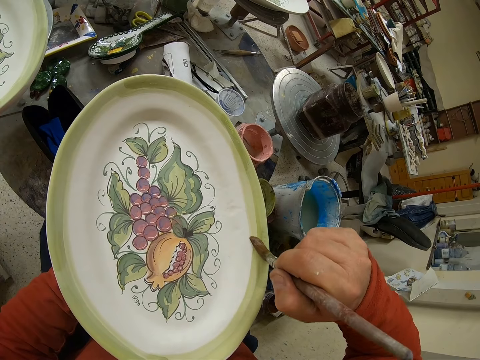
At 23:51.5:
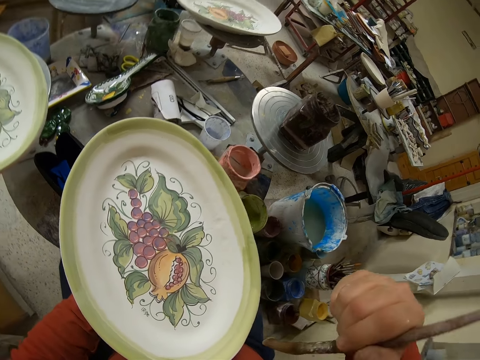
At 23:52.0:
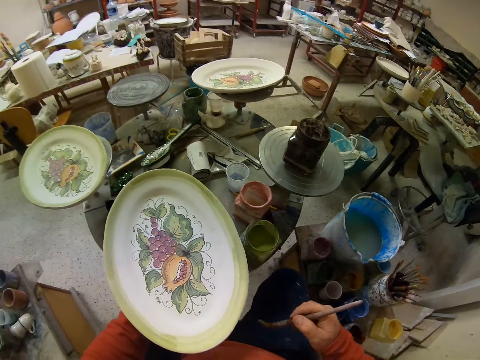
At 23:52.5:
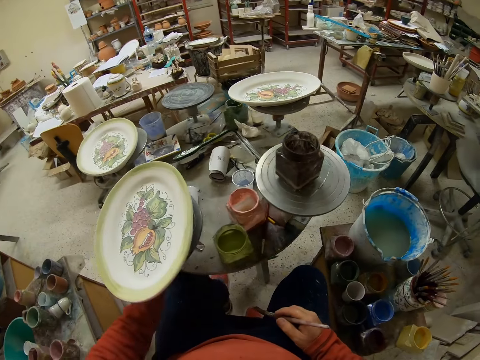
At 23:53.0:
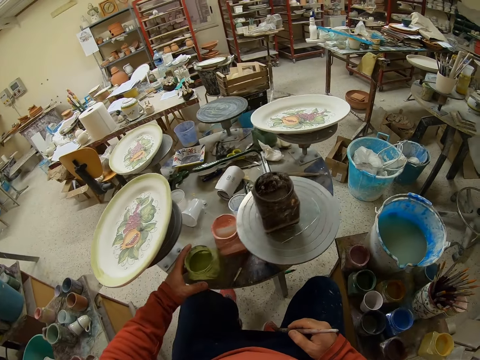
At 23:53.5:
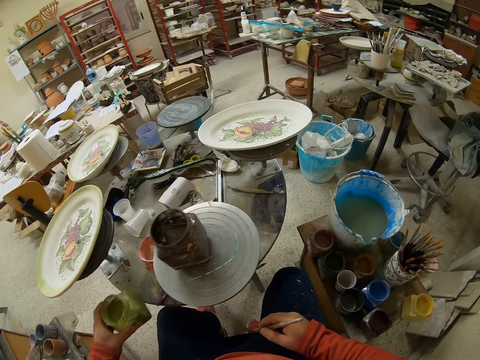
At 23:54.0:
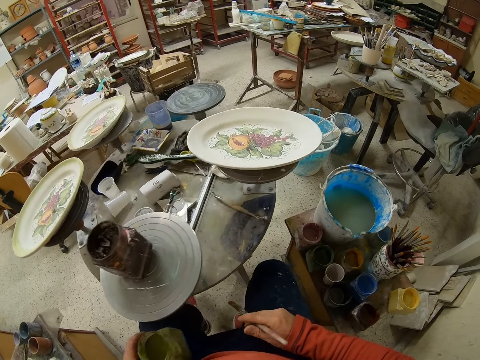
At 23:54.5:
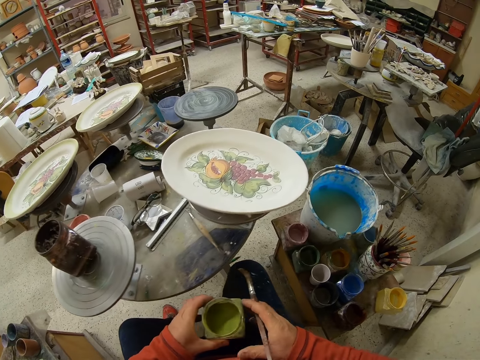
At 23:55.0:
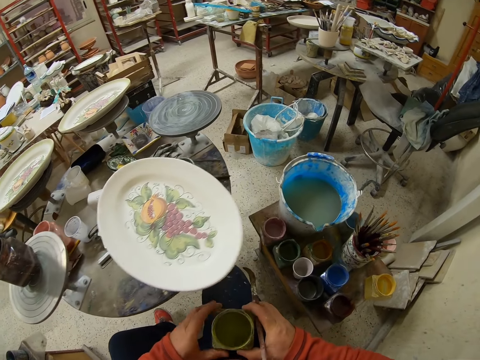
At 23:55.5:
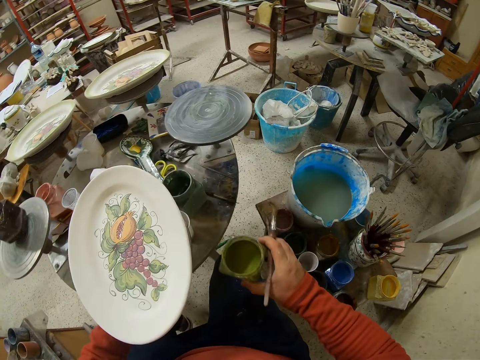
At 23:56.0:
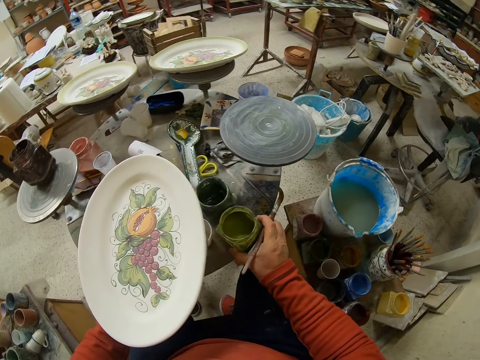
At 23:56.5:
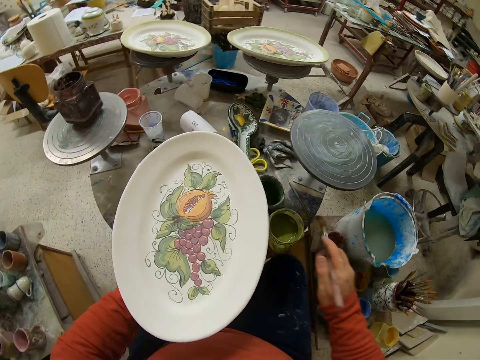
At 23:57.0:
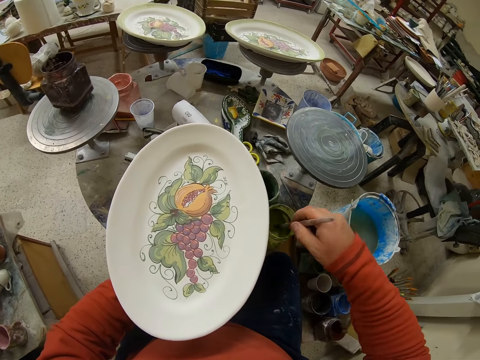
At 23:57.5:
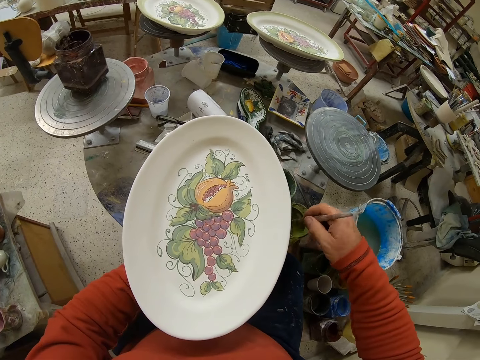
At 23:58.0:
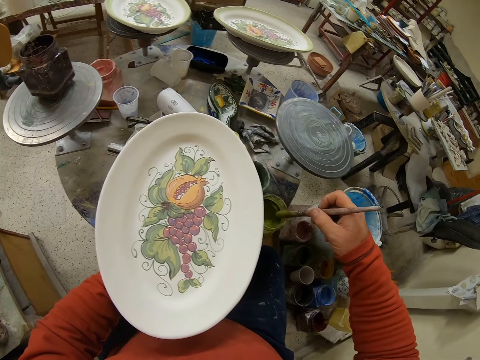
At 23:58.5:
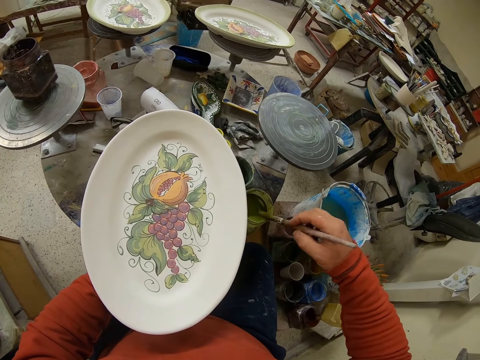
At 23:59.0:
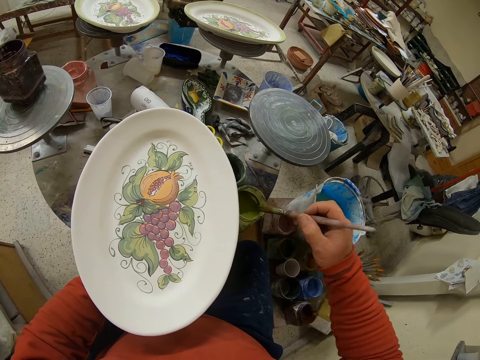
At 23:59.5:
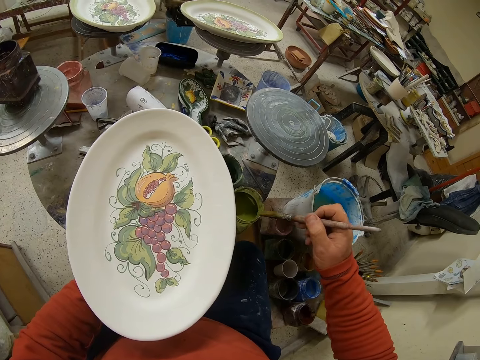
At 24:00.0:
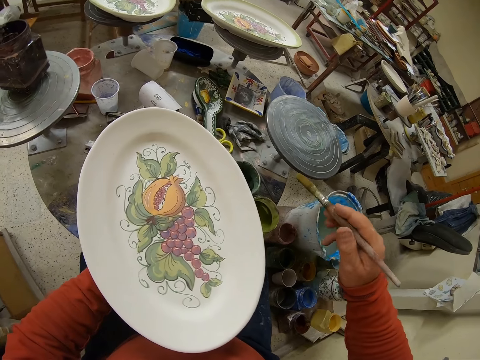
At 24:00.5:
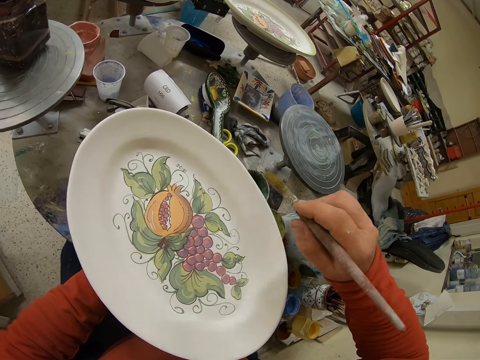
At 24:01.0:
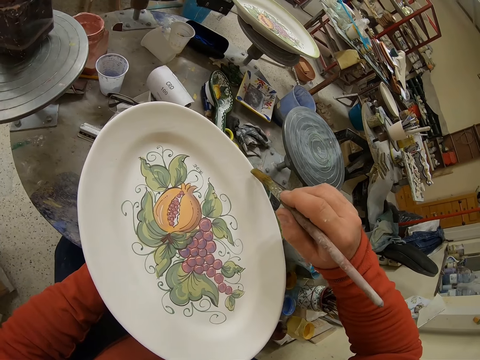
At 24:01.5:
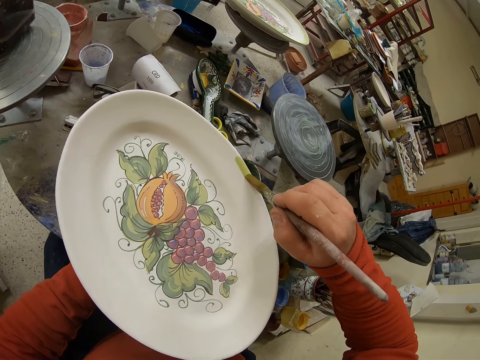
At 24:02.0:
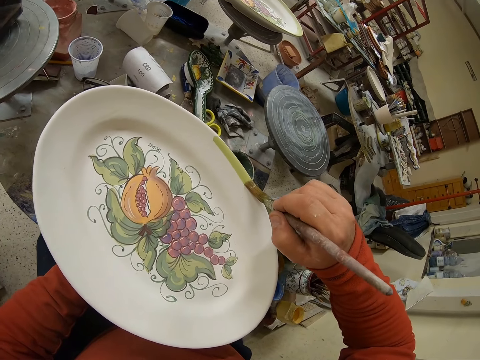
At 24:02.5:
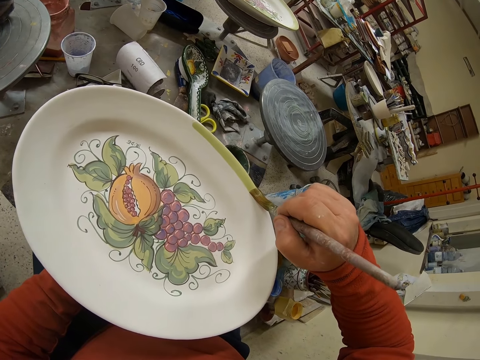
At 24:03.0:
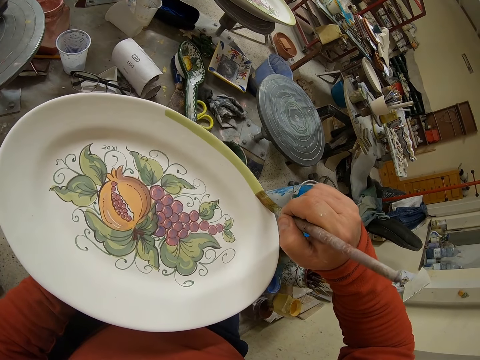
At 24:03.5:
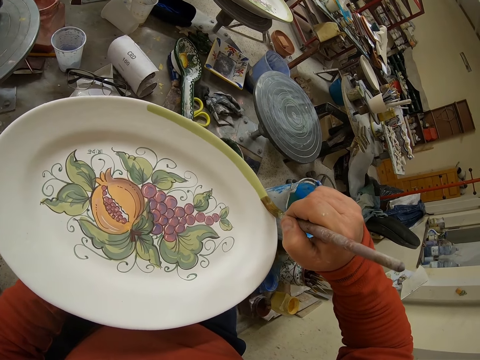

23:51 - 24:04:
The camera wearer relocates the paint bottle. They pick up a paint, and put the paint on the table. They dip the brush in the paint. They apply paint to a plate or tray.

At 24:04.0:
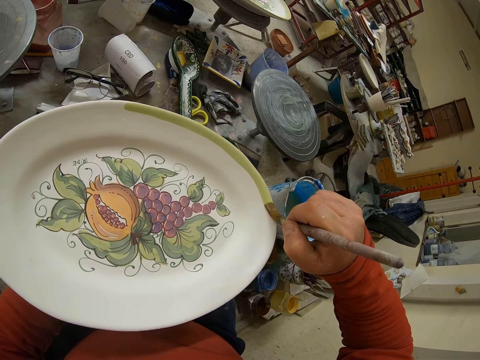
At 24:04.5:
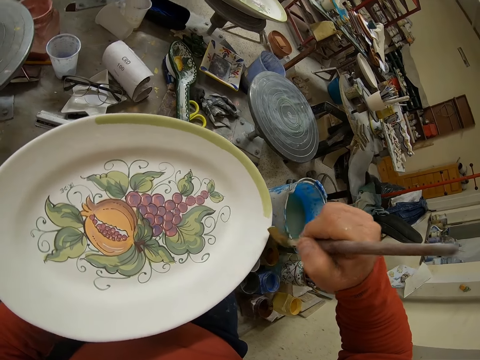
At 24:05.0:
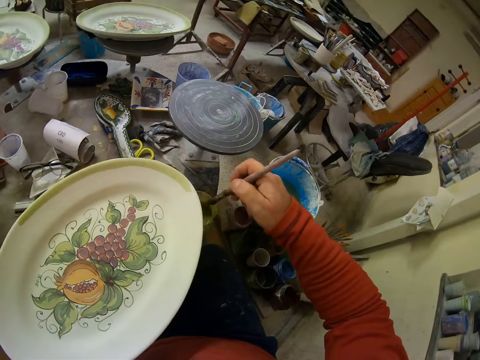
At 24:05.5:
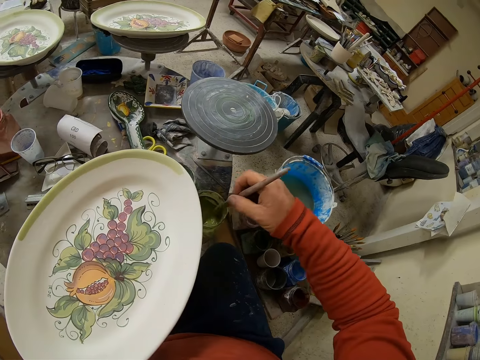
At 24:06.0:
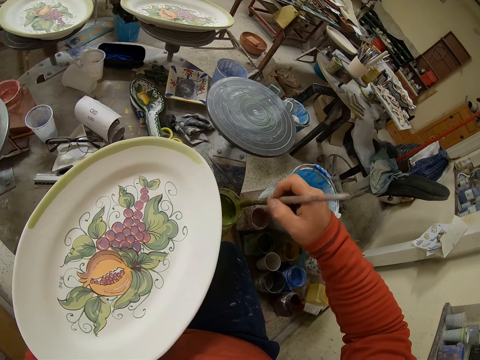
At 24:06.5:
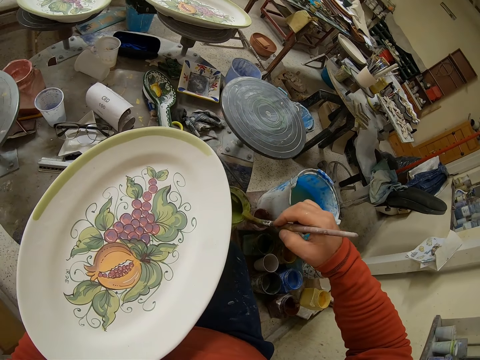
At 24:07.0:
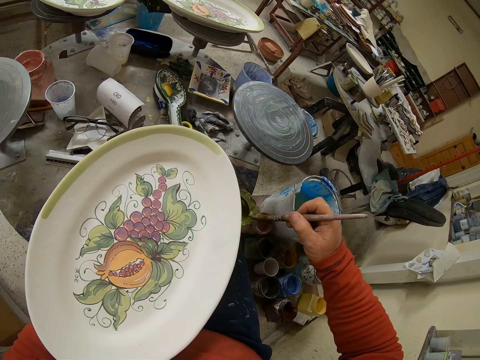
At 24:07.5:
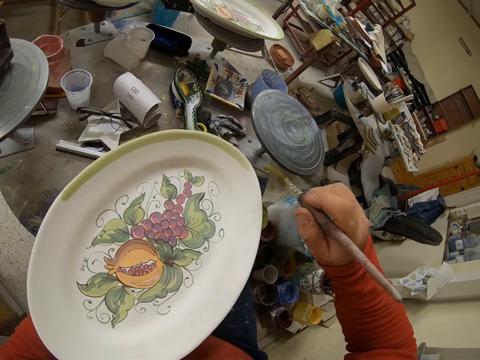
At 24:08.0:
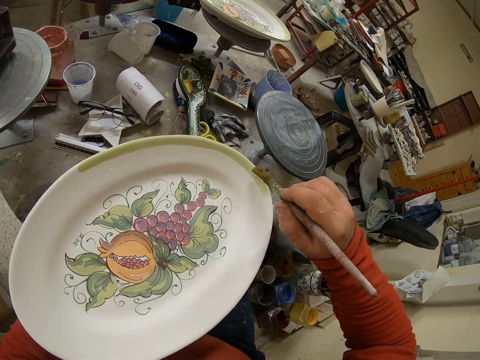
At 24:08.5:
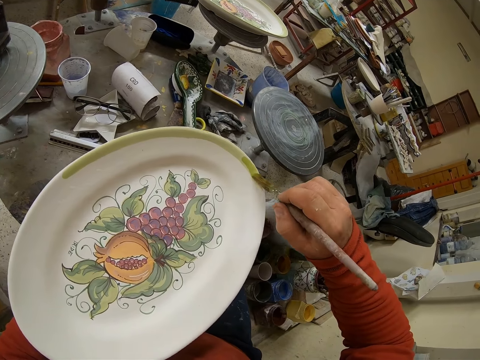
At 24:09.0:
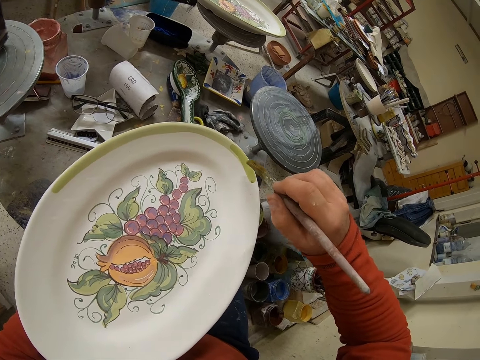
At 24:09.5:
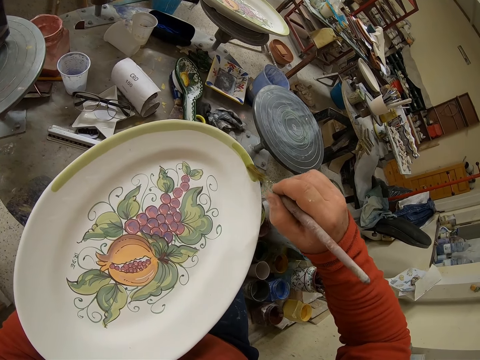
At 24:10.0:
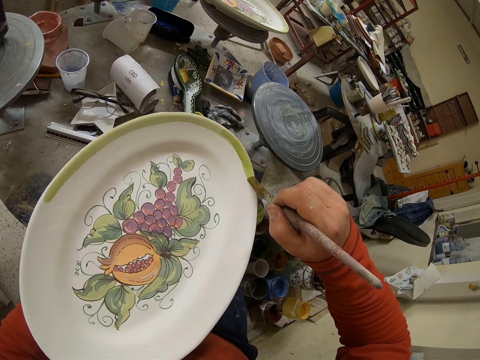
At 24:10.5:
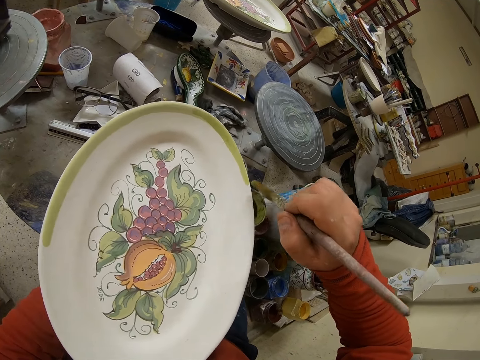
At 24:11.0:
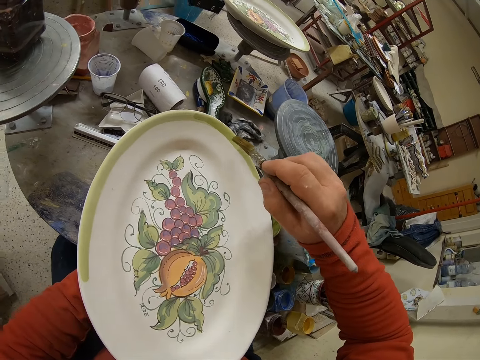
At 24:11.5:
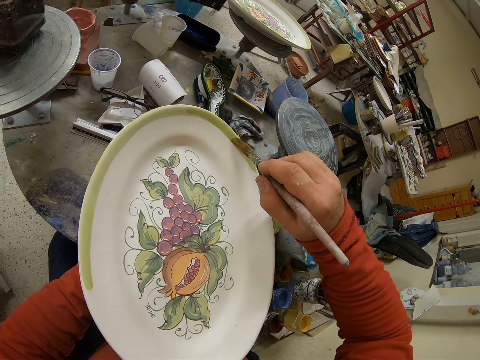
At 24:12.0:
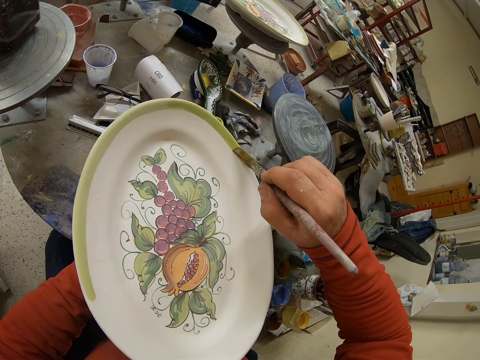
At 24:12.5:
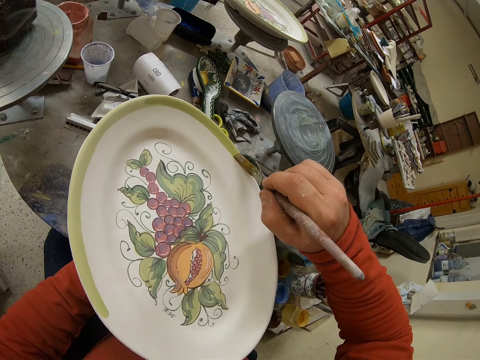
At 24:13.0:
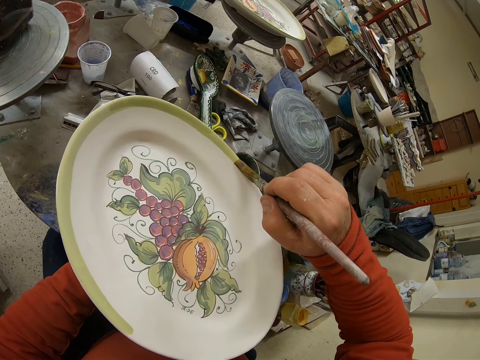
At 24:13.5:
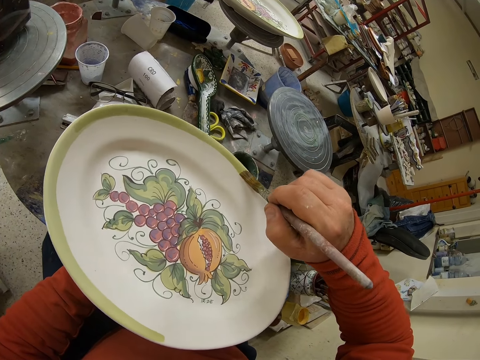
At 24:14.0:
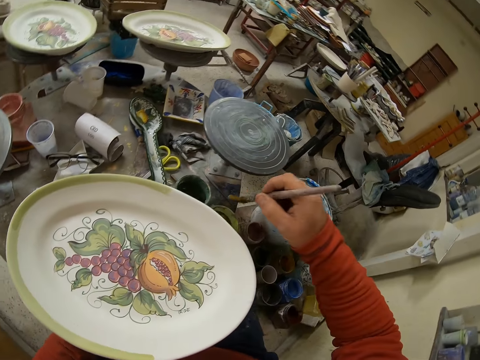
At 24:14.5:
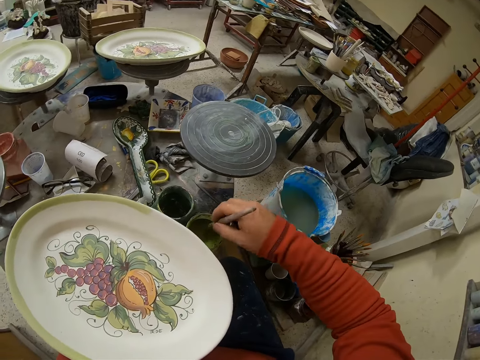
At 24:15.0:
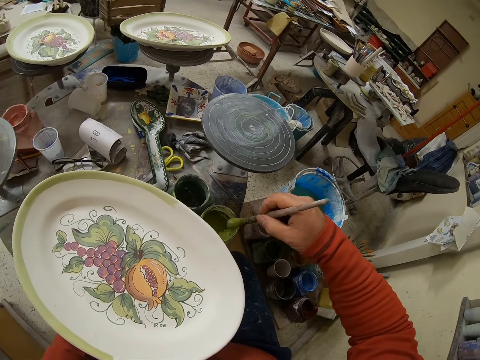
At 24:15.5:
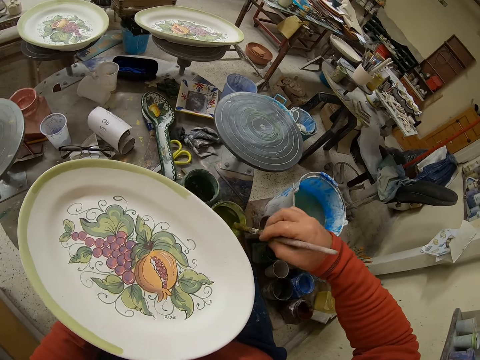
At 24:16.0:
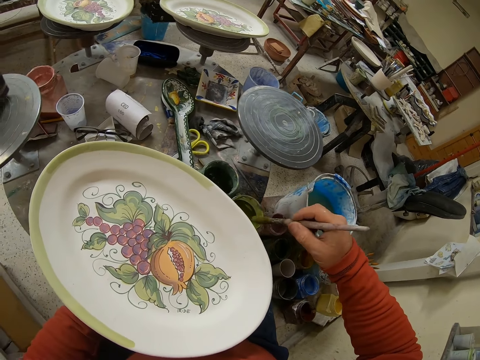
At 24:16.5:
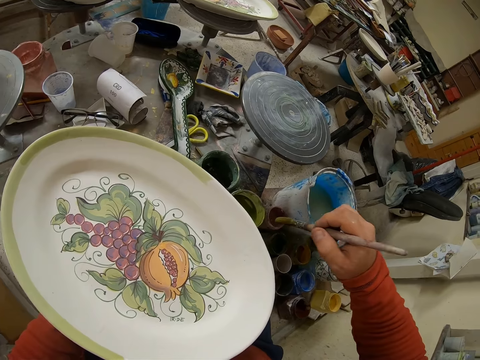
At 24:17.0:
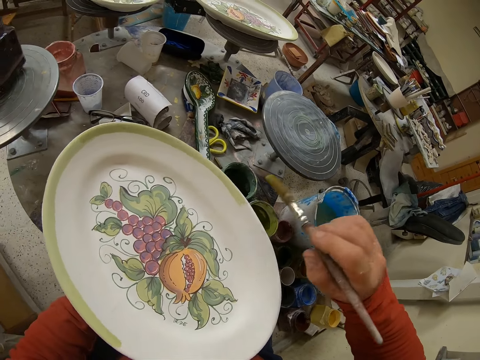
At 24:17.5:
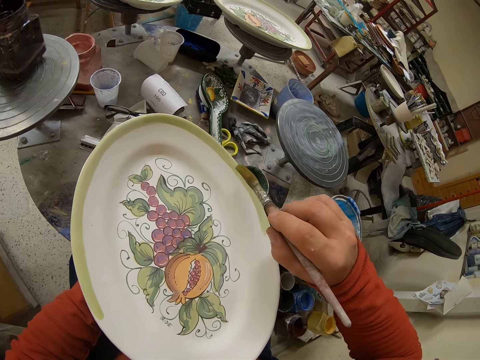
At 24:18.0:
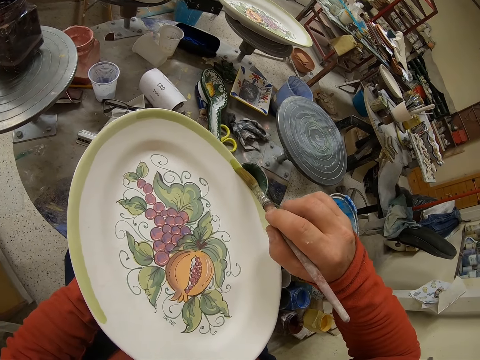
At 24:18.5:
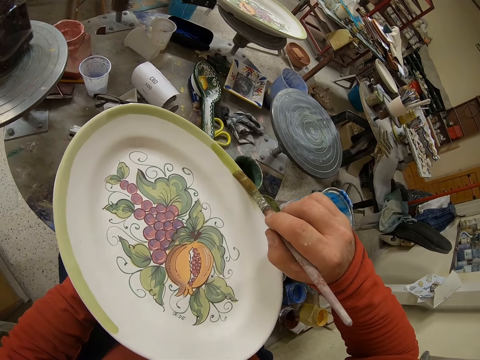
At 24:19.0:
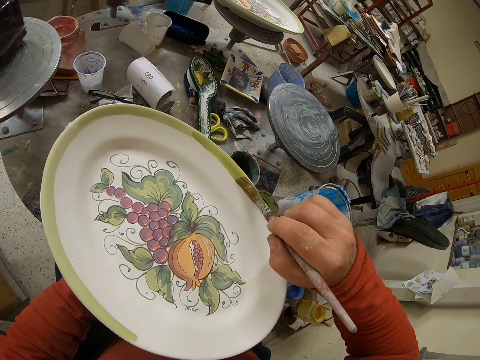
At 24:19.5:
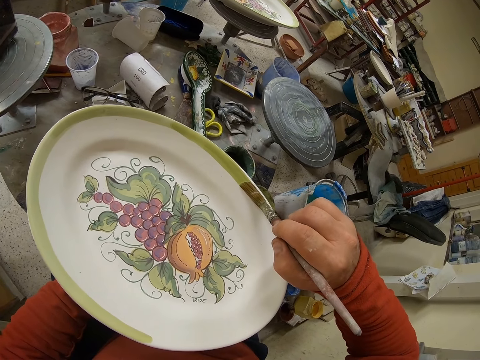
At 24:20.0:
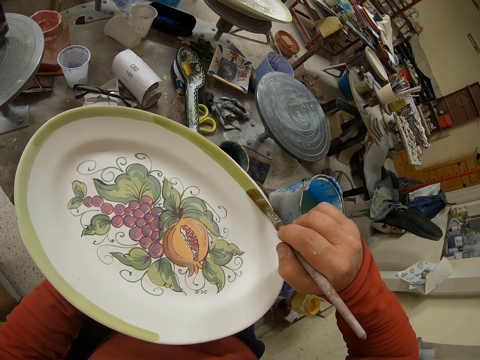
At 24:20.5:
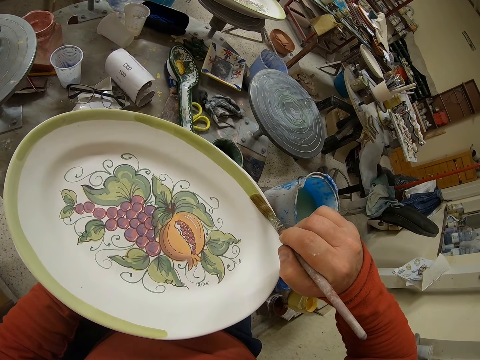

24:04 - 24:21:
The camera wearer dips the brush in the paint. They paint the tray. They dip the brush in the paint. They paint the tray.
